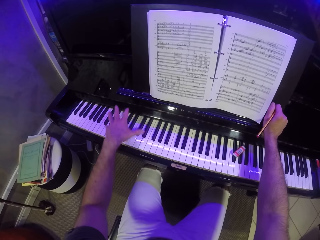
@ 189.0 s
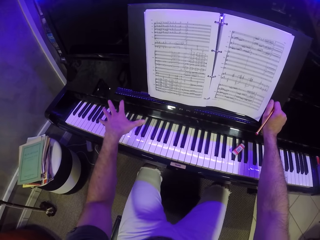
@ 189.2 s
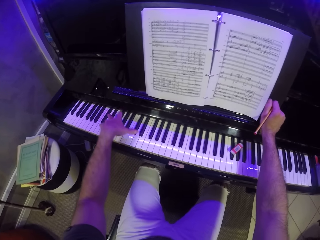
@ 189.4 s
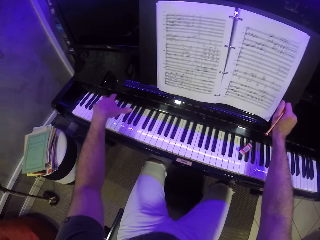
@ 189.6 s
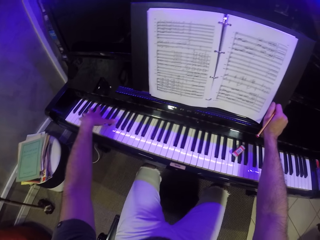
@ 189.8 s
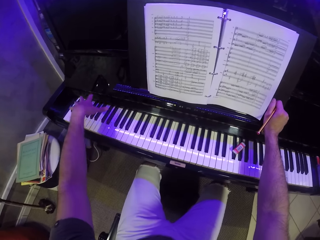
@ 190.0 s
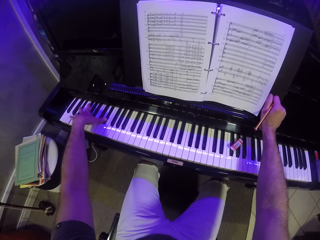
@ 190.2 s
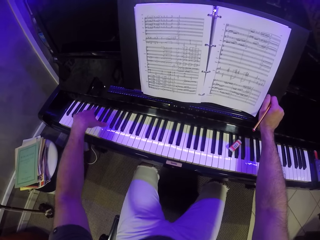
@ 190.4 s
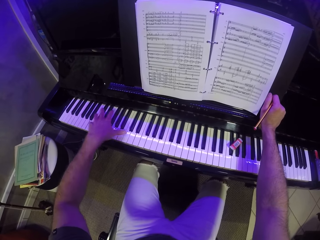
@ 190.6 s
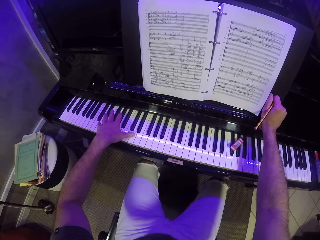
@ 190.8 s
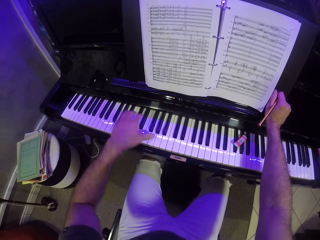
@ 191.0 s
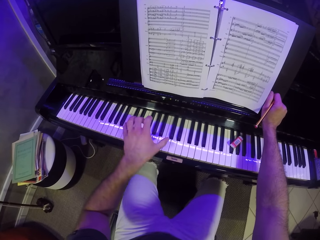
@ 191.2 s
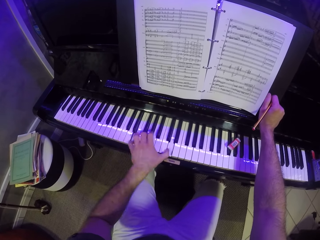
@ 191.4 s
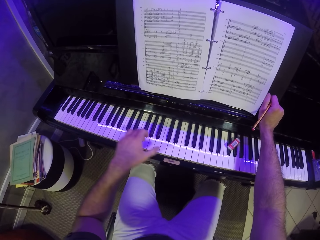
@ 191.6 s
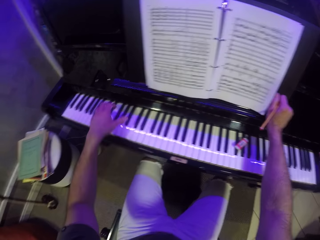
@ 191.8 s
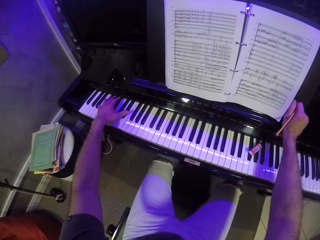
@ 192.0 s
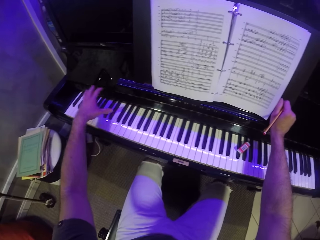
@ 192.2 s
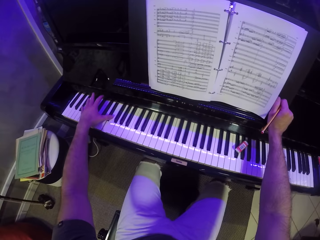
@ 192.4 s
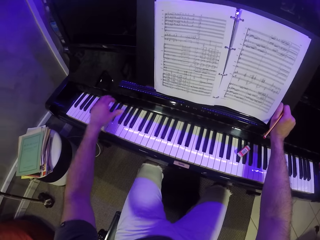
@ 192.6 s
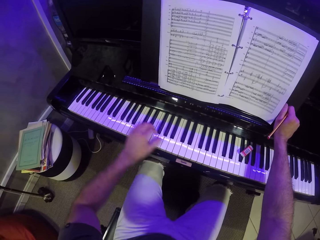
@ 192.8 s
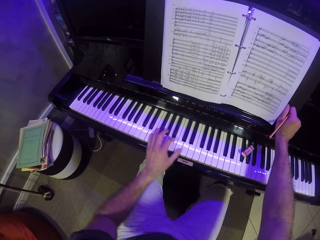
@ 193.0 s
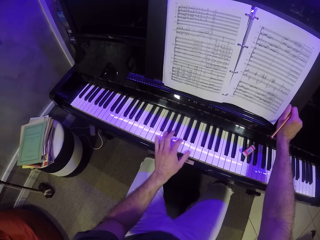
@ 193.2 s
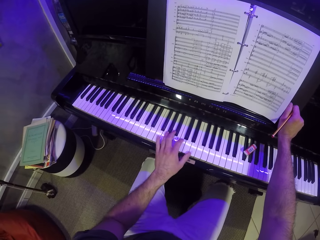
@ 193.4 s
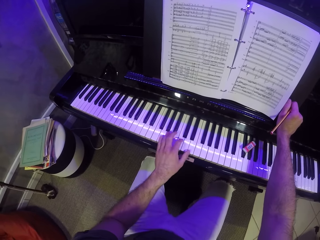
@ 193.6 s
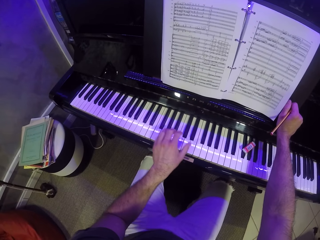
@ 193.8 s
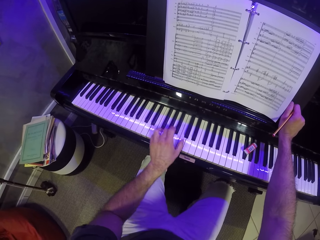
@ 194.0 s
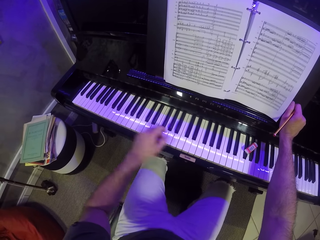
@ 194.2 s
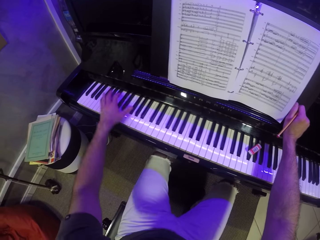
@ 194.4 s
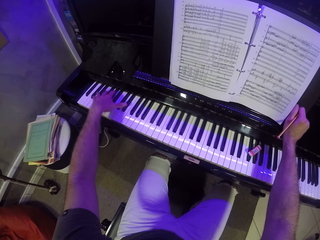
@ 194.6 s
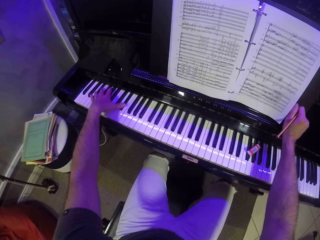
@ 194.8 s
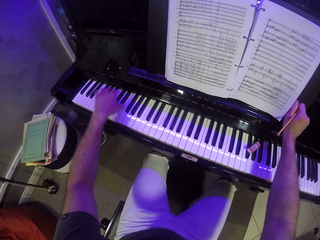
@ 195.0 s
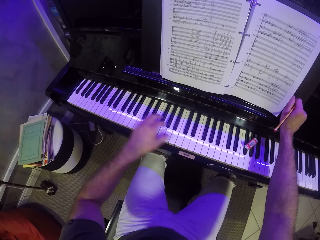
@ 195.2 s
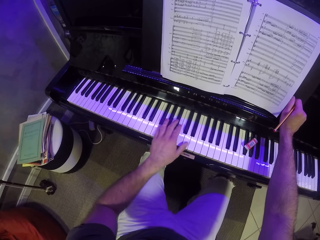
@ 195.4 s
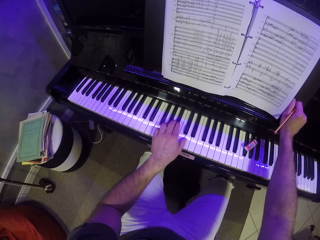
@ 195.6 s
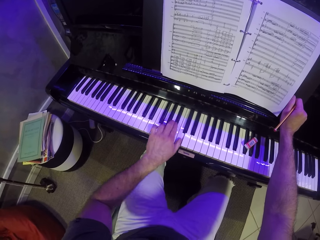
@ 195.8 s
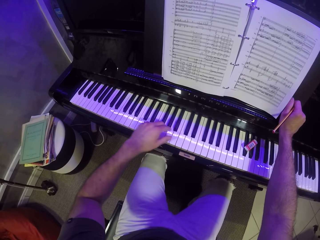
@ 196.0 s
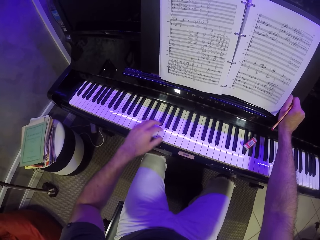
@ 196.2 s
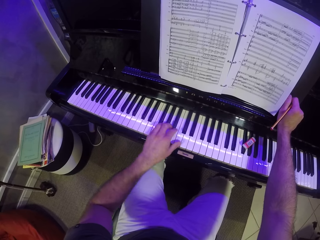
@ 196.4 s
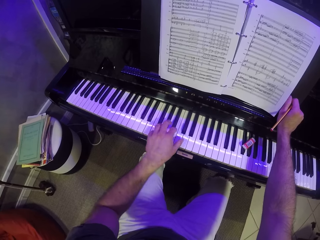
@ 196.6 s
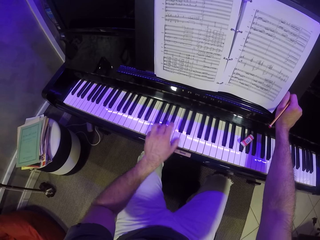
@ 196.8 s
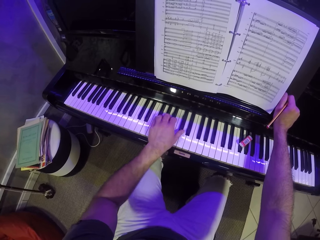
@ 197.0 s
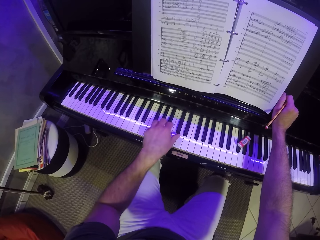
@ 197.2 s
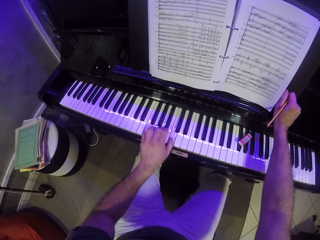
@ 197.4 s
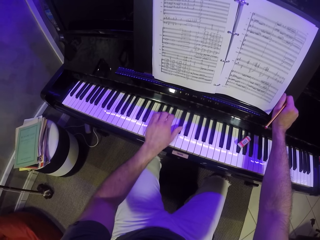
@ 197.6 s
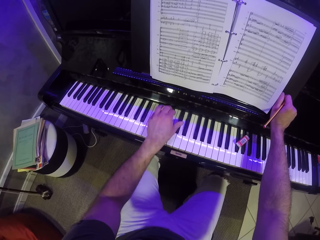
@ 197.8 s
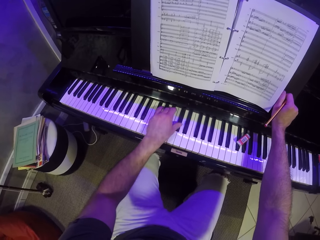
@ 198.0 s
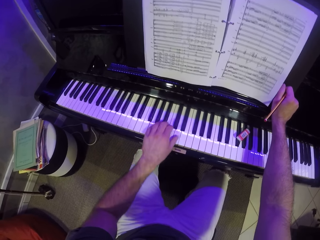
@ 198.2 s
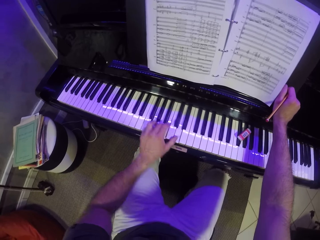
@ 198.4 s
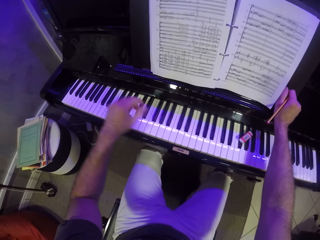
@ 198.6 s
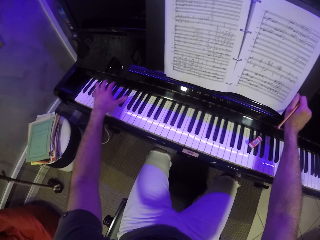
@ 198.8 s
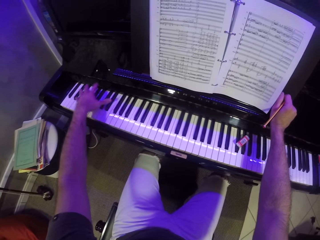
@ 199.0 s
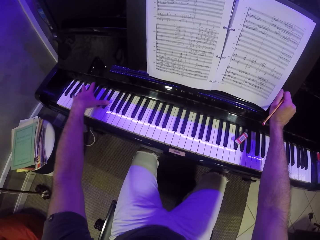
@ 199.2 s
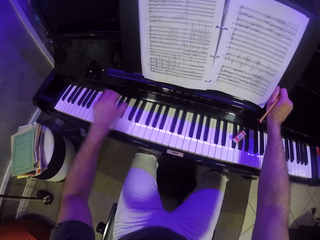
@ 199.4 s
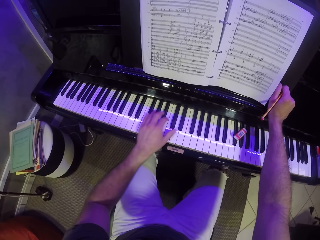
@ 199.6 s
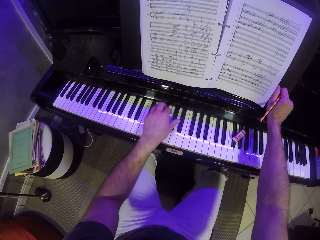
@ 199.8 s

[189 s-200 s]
The camera wearer reads the piano book. They play the piano with one hand.

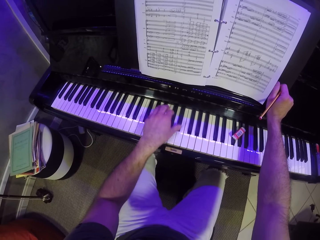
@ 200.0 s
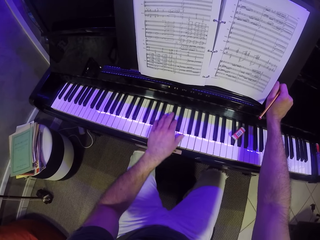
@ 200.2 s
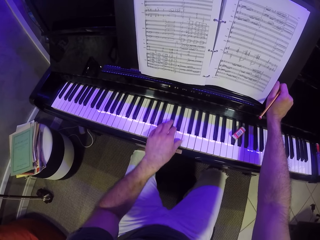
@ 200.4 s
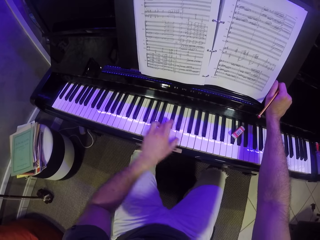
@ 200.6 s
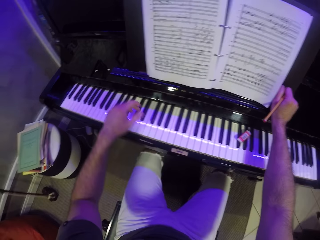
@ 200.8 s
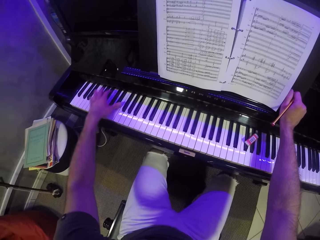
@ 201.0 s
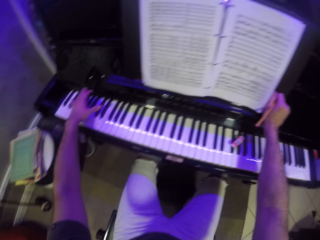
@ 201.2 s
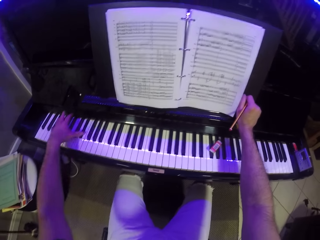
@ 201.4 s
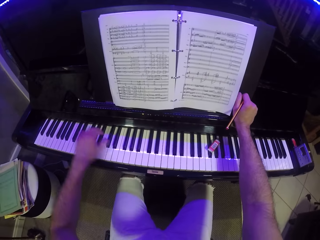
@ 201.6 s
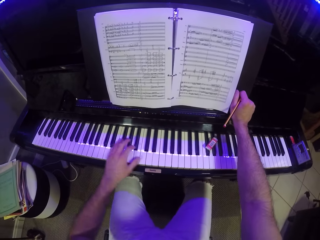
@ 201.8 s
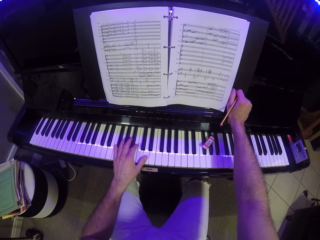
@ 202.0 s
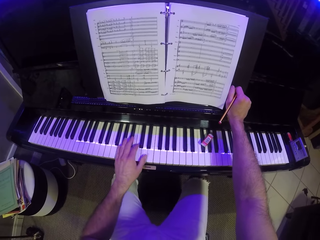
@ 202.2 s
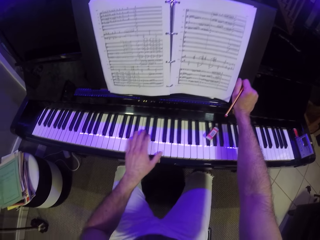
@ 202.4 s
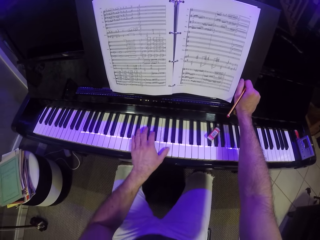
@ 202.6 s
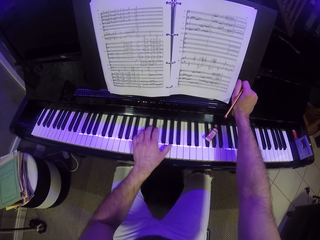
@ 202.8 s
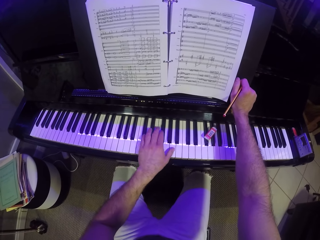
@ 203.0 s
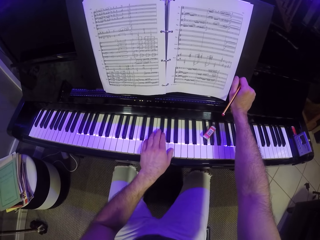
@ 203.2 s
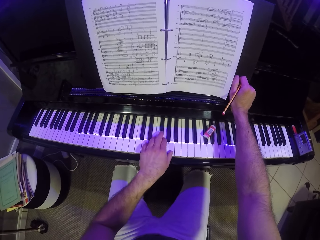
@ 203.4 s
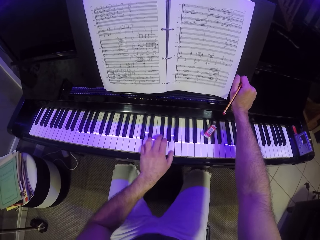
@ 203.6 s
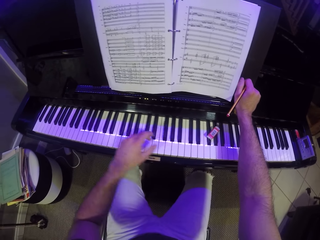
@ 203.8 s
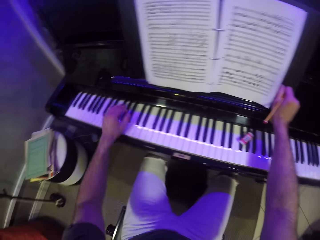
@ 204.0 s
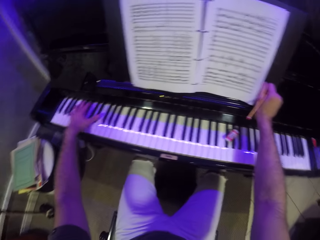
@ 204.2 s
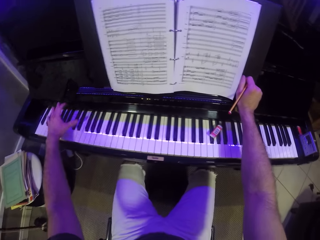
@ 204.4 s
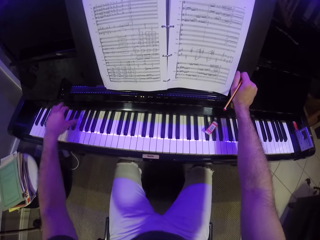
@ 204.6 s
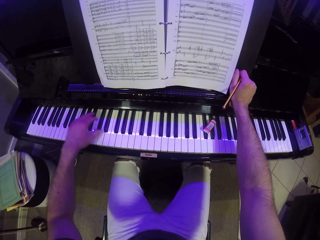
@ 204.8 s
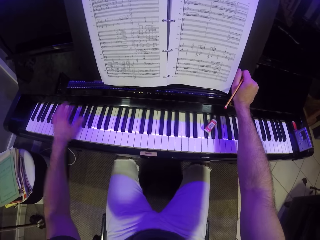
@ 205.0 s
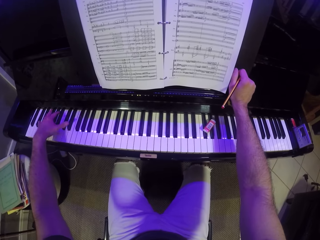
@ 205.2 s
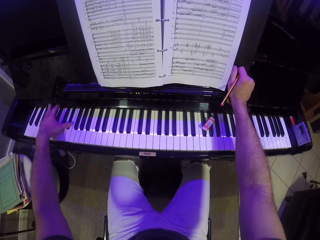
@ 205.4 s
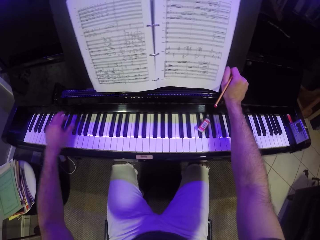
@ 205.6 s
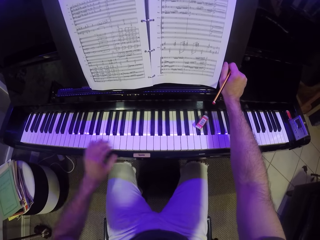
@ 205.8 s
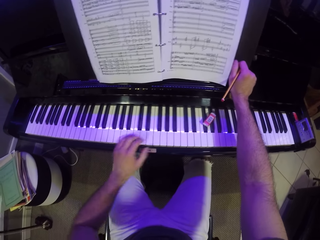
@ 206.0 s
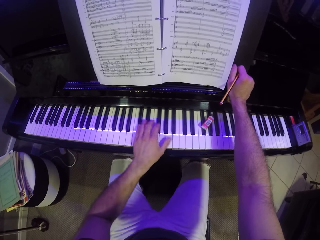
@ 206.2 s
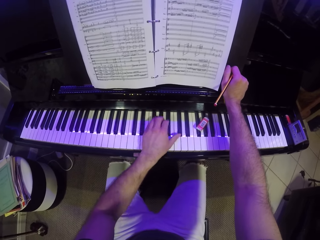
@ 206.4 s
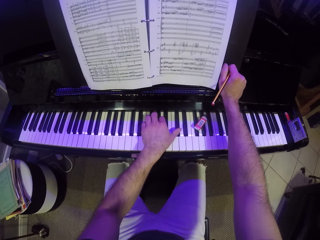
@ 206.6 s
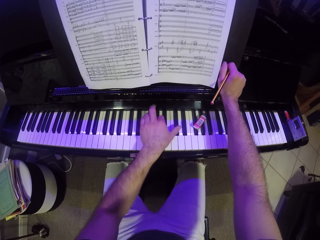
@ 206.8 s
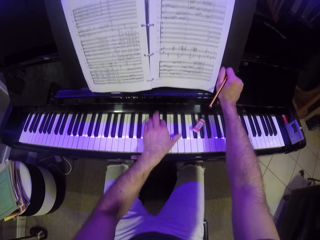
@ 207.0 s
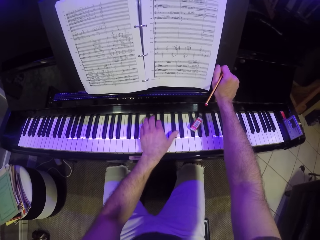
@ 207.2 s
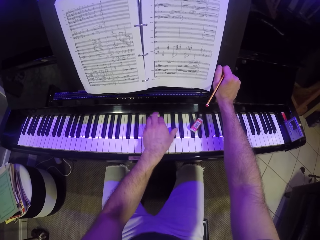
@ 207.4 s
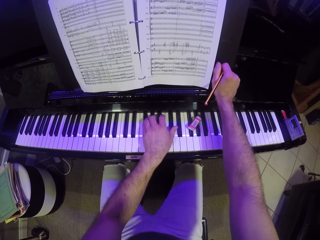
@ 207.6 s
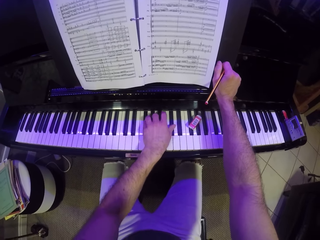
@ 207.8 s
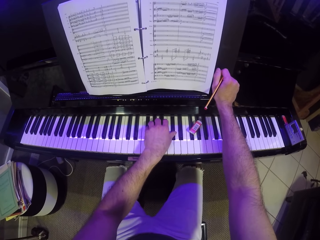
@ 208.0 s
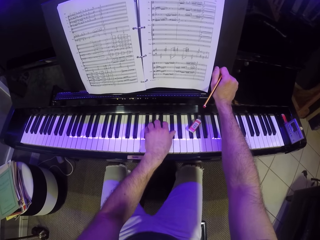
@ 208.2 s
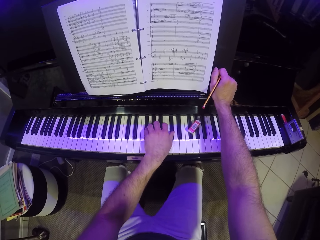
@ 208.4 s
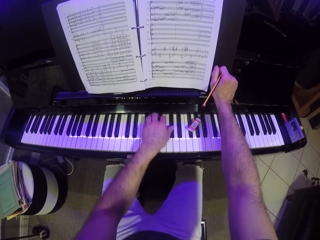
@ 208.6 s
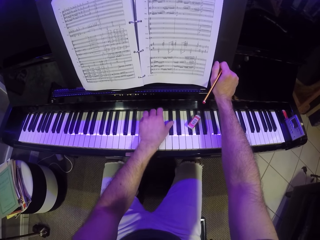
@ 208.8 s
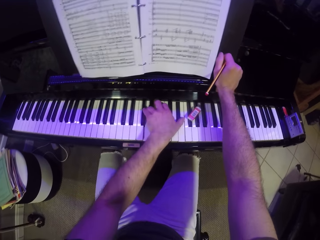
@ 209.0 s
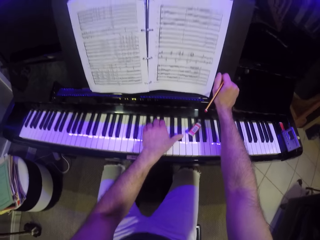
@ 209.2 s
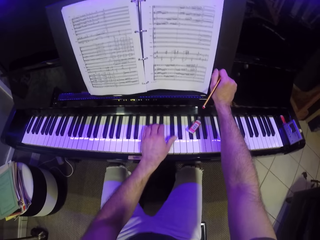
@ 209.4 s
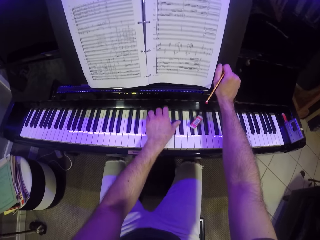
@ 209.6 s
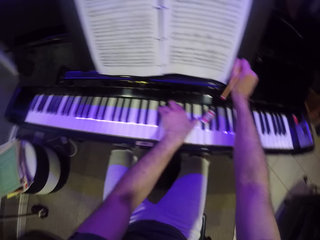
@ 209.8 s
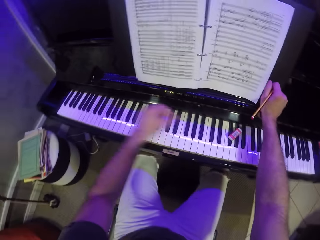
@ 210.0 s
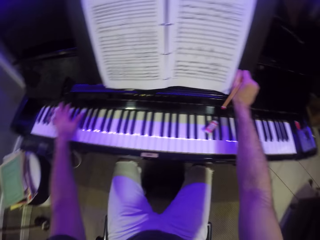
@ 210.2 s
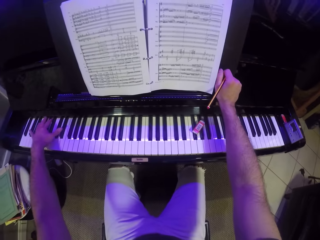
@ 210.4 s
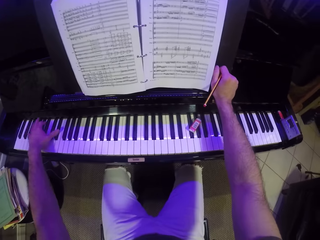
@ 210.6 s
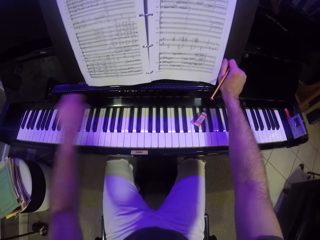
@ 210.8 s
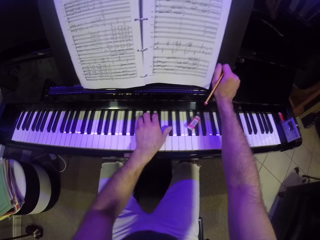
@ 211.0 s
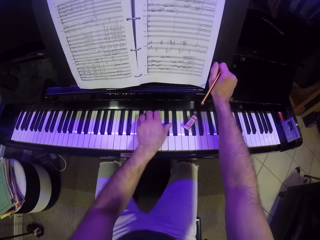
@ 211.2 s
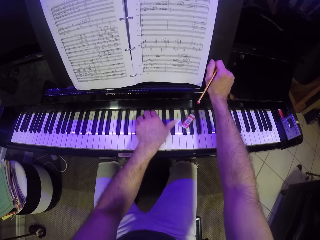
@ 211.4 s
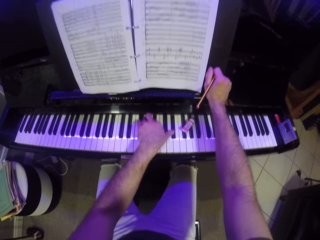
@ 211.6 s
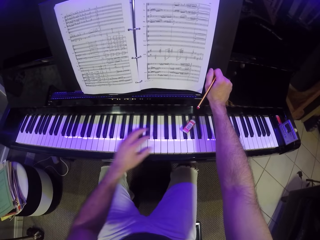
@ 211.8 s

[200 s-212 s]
The camera wearer reads the piano book. They play the piano with one hand. They read the piano book. They play the piano with one hand.
